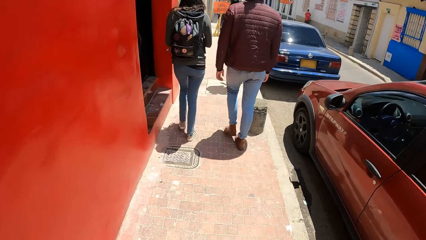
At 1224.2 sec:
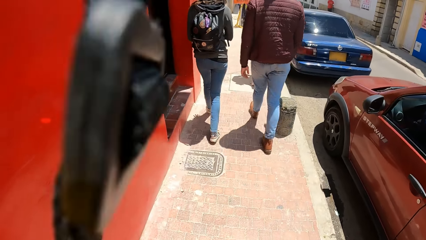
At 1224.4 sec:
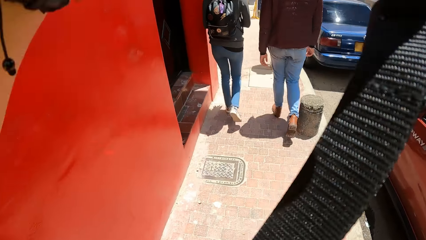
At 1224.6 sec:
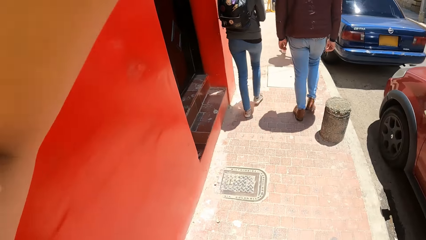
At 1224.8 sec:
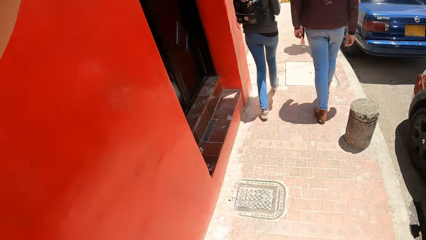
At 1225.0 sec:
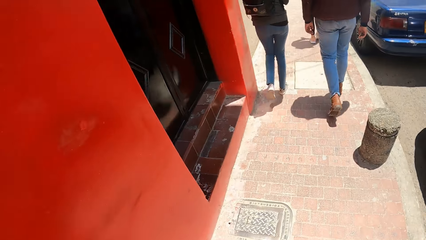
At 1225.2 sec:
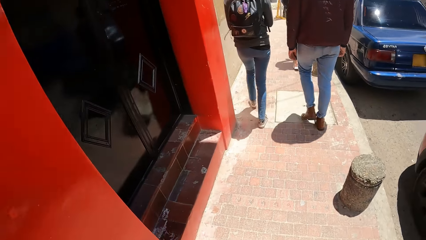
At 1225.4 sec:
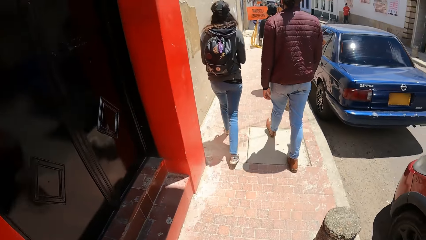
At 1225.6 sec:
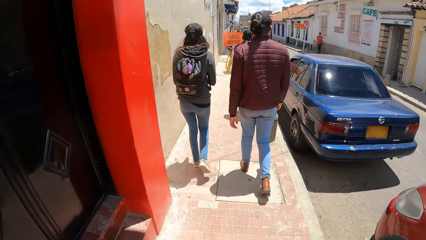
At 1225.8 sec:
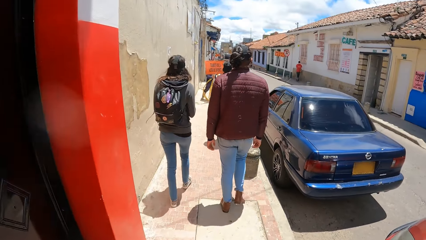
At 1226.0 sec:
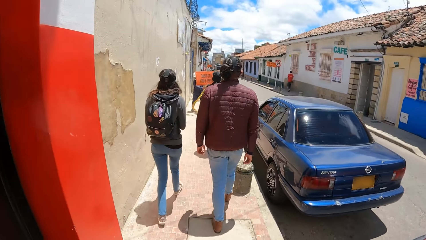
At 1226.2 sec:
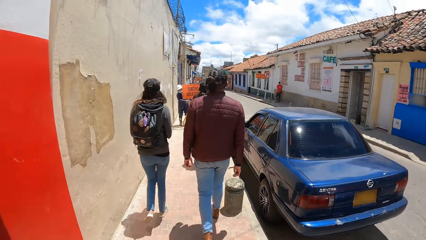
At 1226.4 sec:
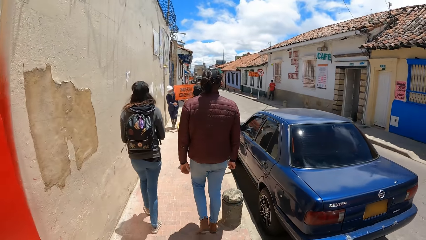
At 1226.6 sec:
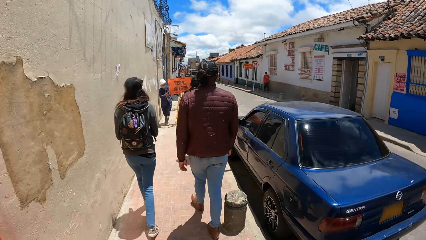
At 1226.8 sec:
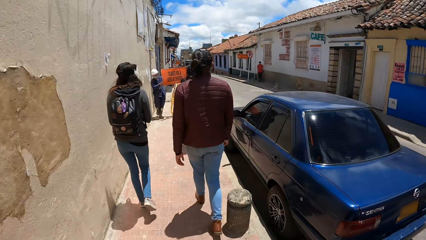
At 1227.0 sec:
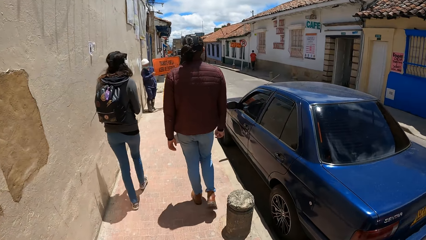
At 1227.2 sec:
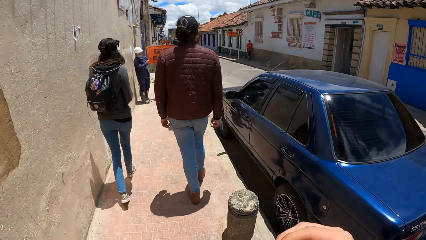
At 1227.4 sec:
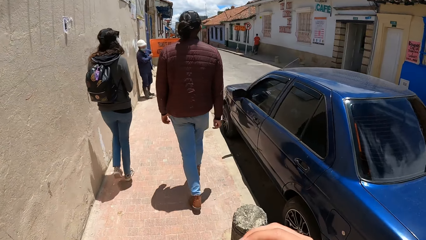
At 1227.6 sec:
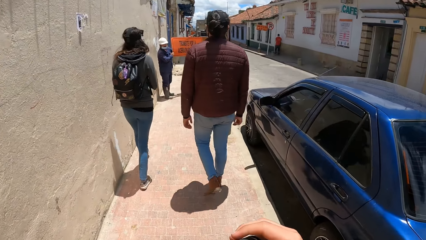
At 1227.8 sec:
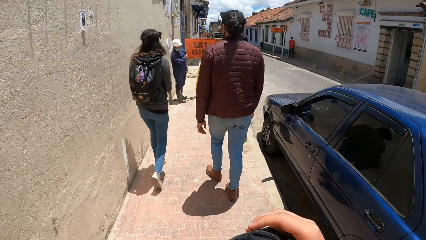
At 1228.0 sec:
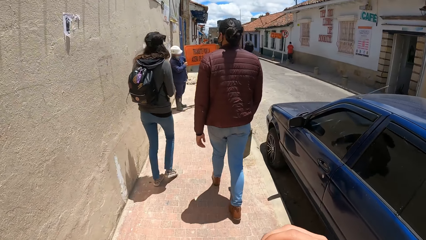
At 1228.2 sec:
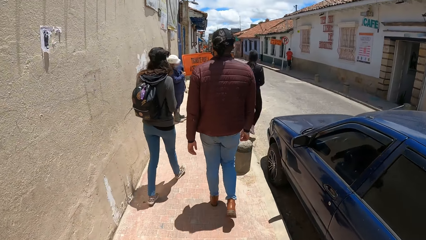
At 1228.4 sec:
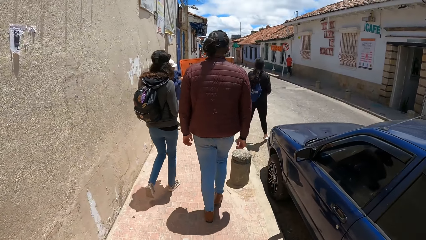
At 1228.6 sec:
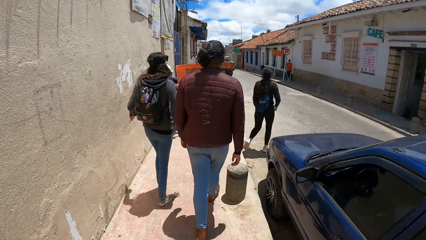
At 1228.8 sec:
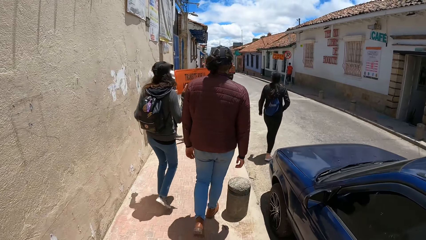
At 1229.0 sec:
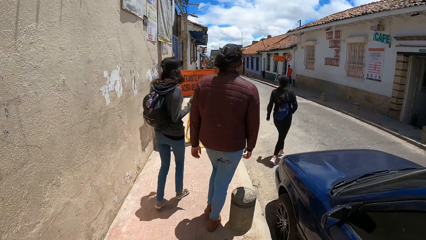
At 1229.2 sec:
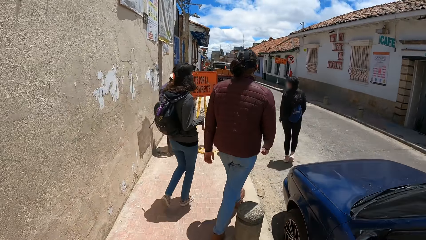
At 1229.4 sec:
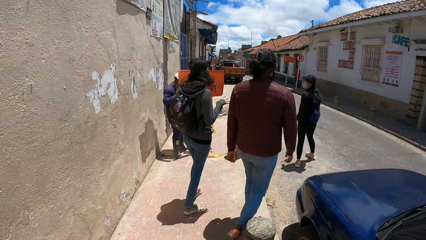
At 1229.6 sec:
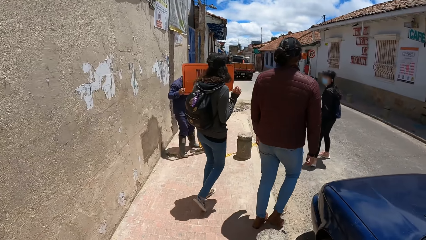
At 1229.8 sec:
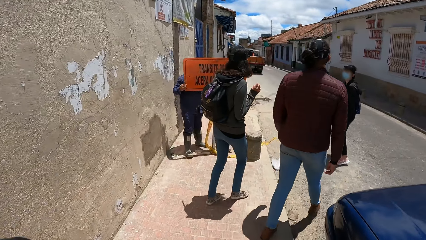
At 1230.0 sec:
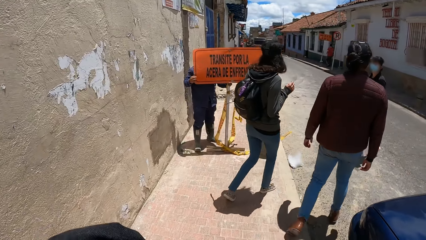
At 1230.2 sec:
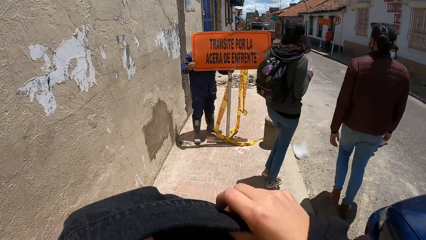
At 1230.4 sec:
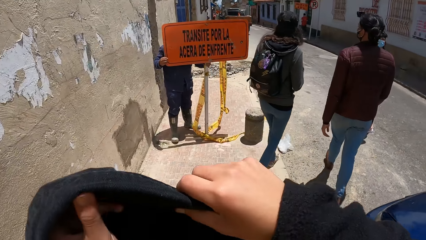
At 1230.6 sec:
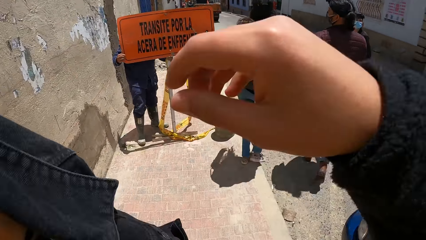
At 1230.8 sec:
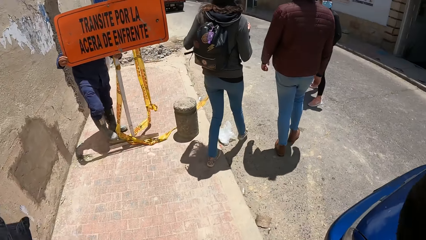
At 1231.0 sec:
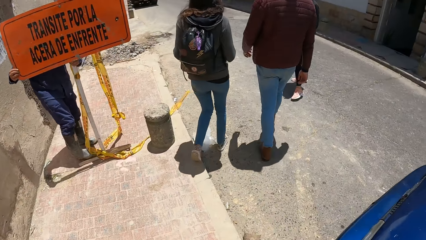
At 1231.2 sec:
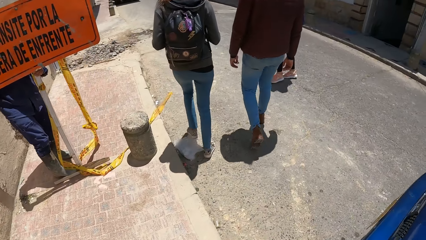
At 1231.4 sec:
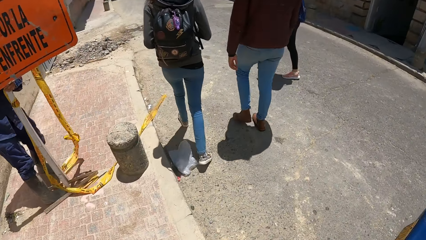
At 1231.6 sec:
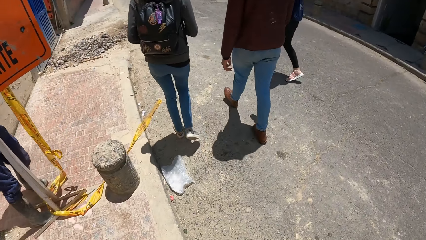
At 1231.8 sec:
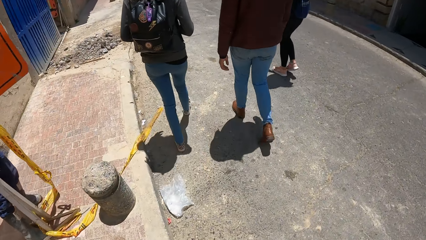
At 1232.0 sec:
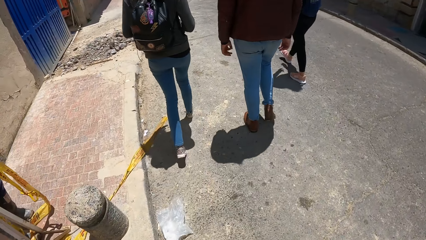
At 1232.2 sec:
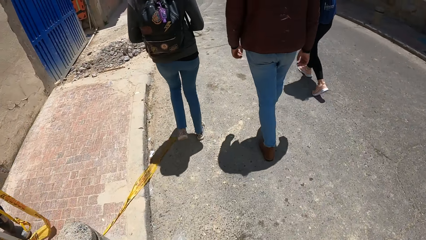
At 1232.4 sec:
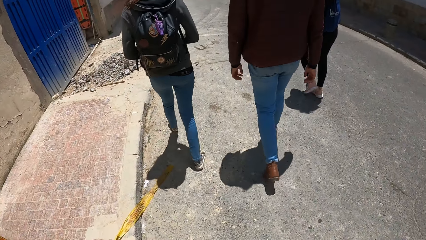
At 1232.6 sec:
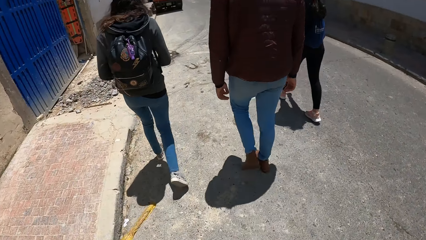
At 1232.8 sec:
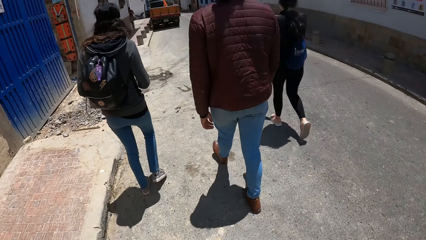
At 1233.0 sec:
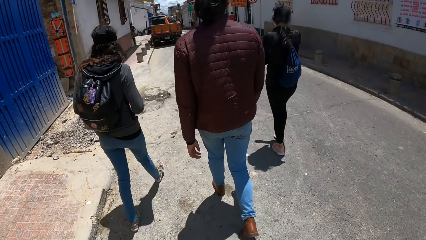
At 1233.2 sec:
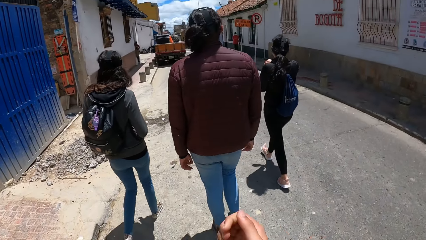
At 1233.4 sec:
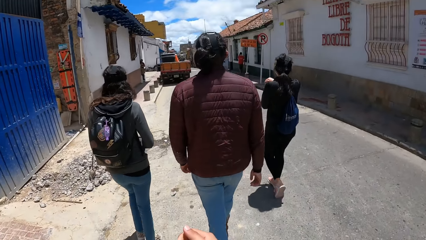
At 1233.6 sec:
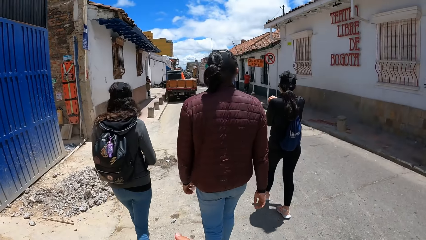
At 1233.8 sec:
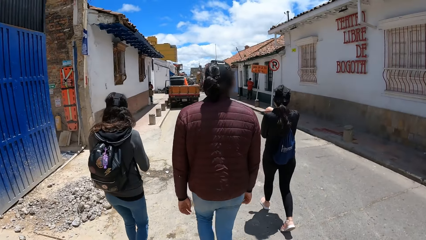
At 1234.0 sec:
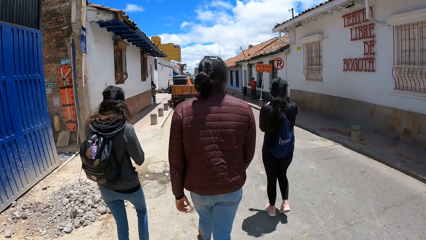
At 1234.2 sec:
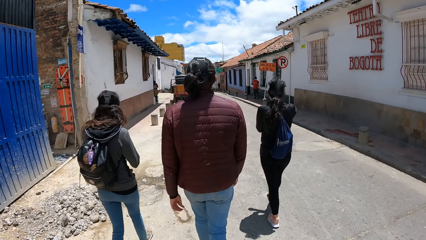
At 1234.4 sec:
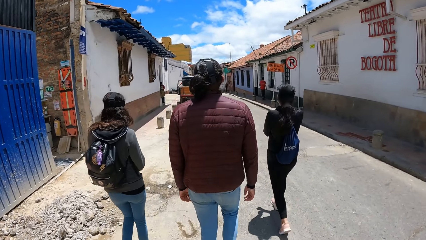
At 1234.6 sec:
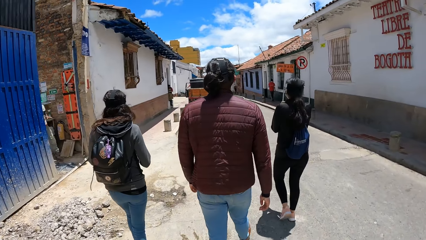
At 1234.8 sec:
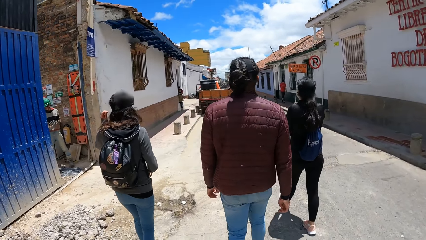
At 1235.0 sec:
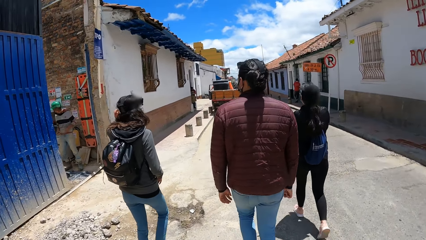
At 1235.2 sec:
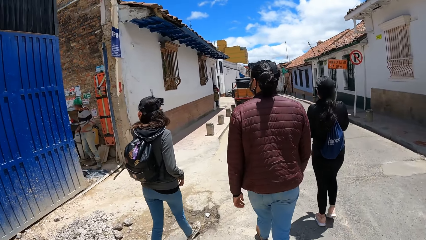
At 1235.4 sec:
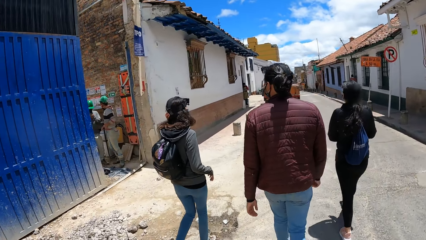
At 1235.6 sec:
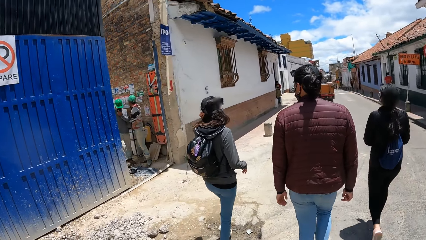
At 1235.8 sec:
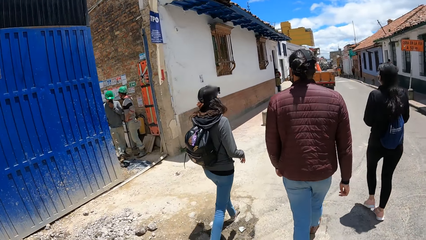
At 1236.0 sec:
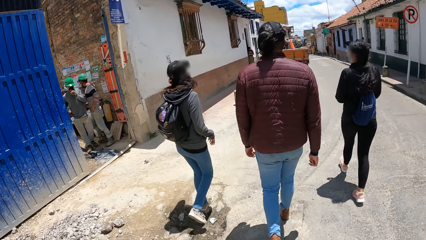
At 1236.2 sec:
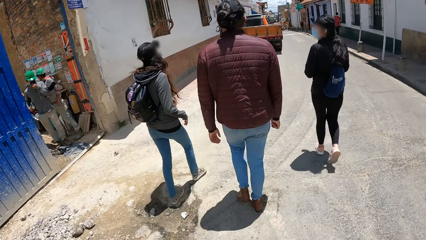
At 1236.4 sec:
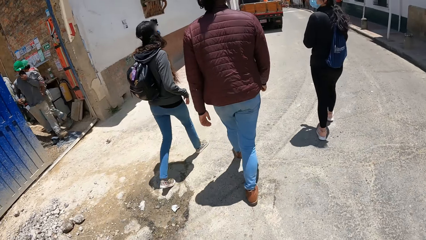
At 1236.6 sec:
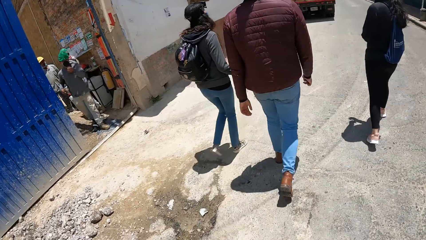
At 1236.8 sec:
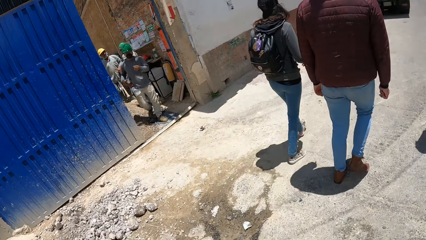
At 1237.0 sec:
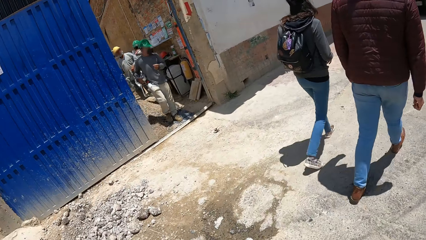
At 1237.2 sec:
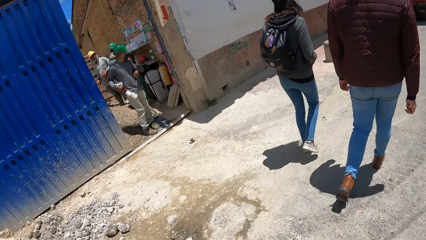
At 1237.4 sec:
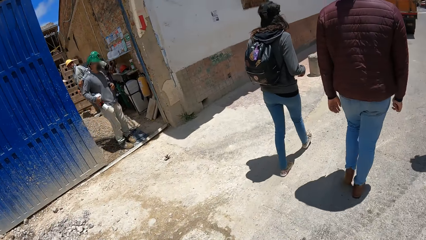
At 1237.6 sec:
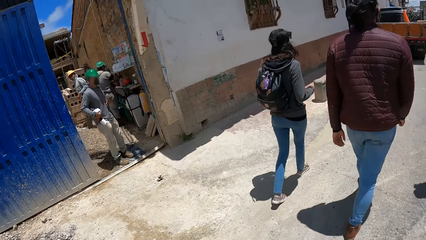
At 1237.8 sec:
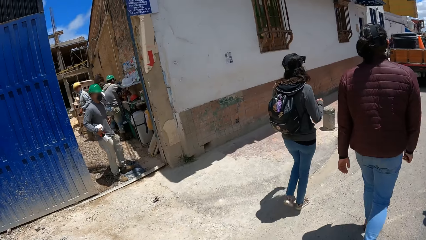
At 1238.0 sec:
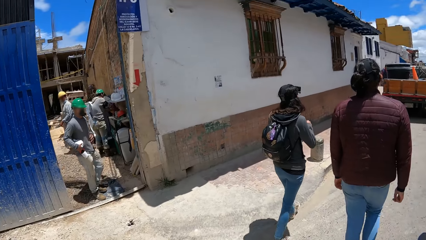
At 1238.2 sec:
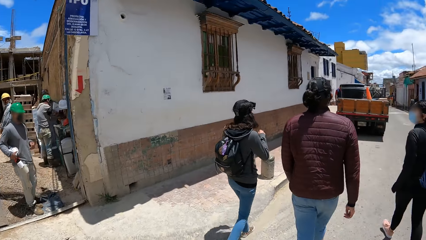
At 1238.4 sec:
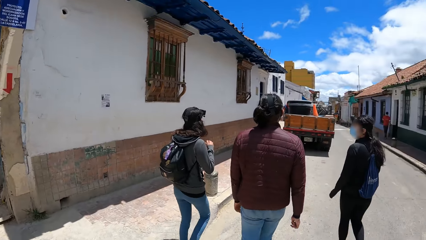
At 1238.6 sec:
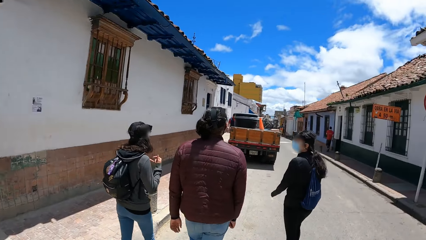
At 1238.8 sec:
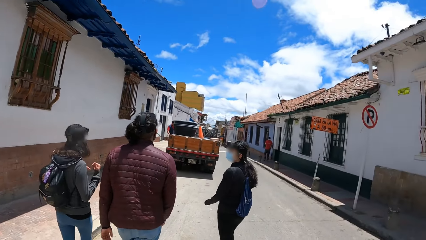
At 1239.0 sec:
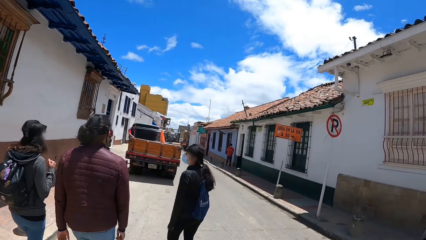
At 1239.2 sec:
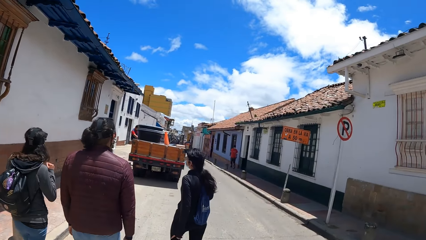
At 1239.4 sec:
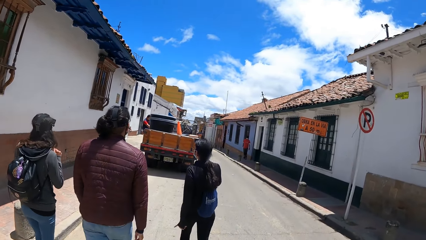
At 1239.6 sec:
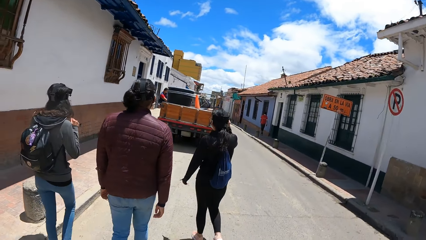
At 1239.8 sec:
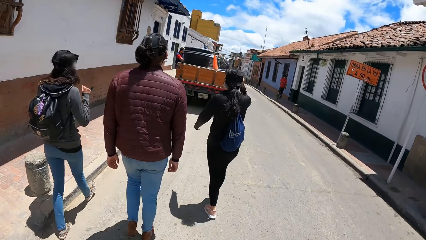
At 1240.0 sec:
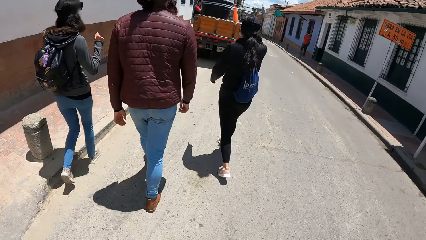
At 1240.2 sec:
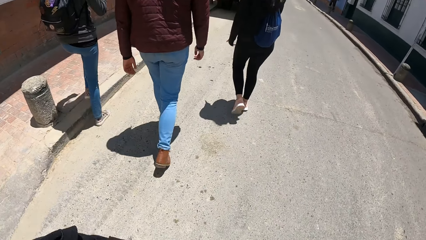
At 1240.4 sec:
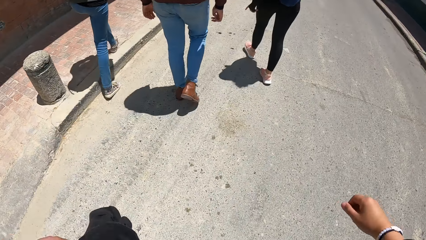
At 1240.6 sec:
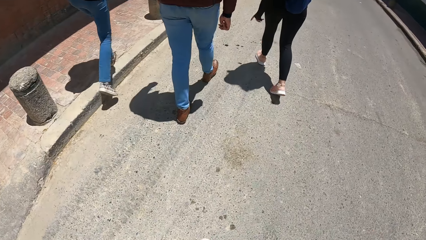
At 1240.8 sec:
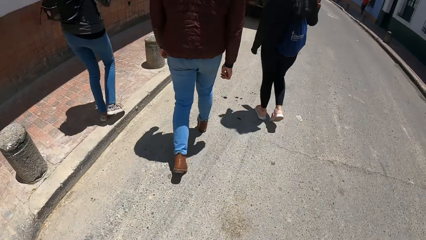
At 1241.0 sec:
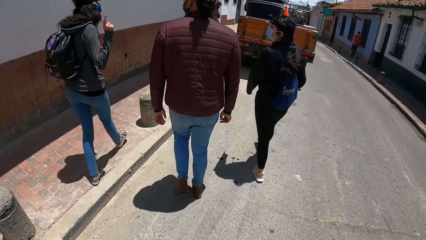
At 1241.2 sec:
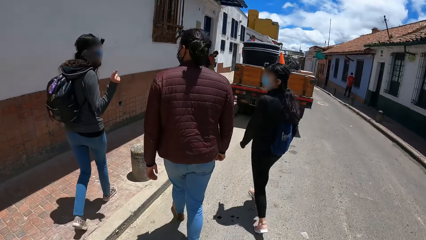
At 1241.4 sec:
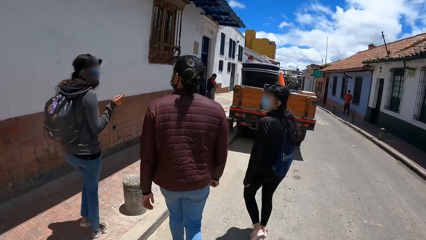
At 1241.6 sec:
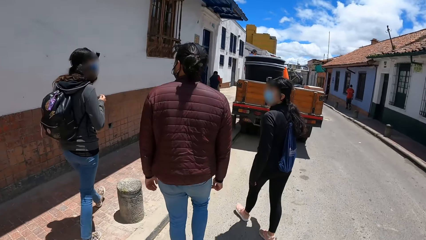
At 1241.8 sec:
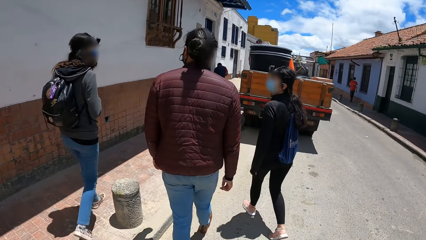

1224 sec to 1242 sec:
The camera wearer lifts up the backpack with her left hand. A man holds a signpost on the paved road with both hands. The camera wearer puts down the jacket. A woman touches the hair. The camera wearer walks past a group of engineers.
